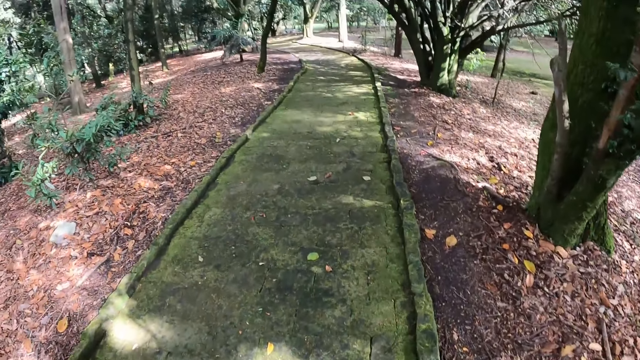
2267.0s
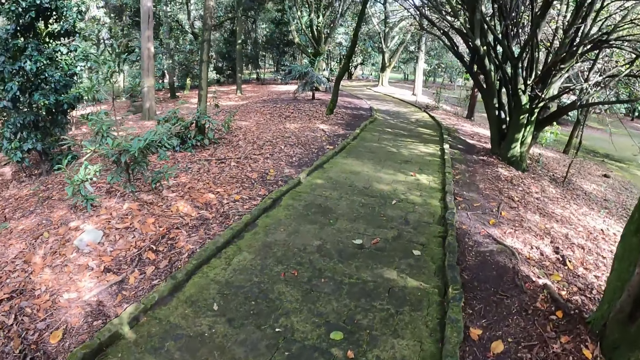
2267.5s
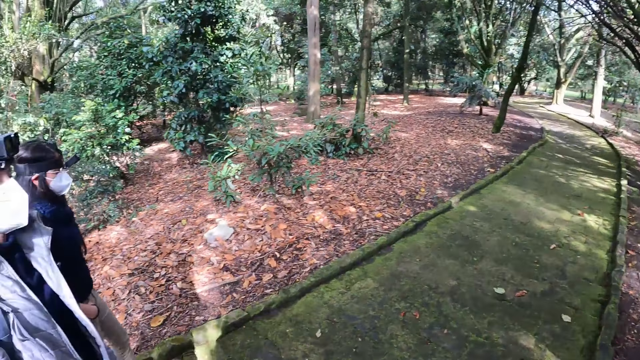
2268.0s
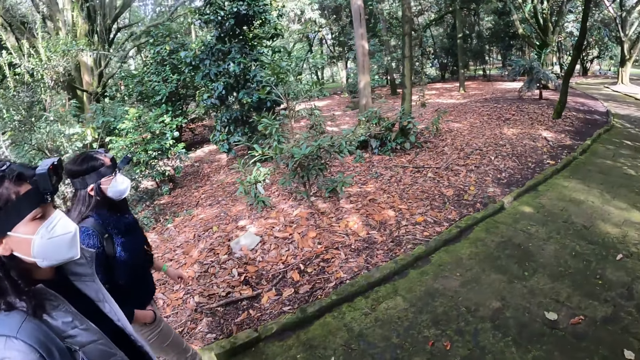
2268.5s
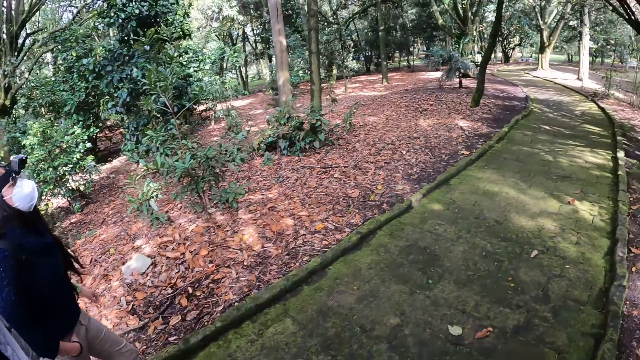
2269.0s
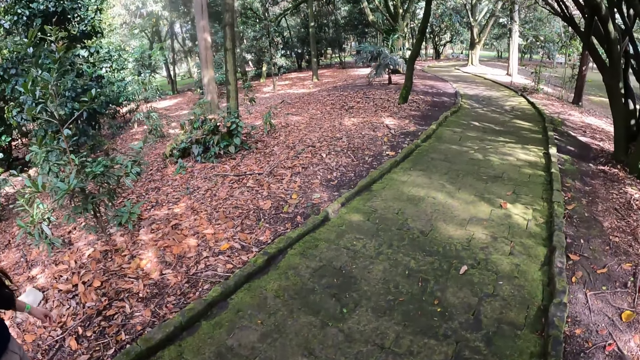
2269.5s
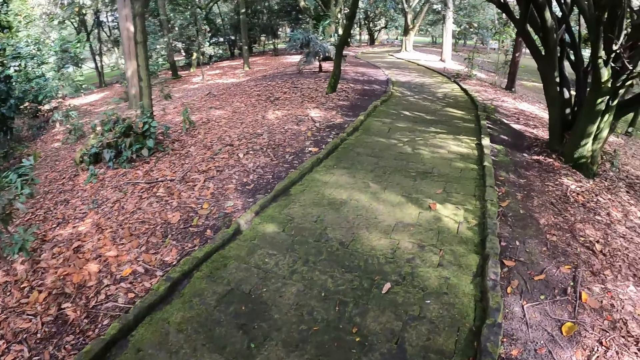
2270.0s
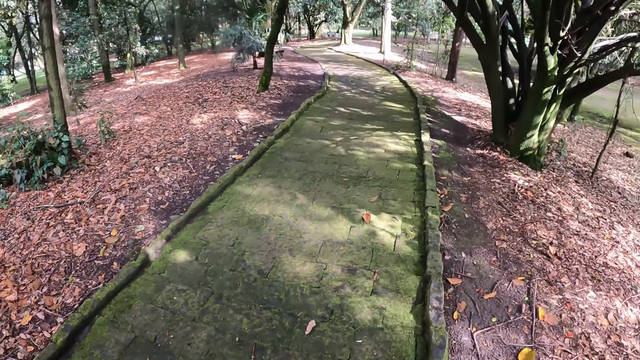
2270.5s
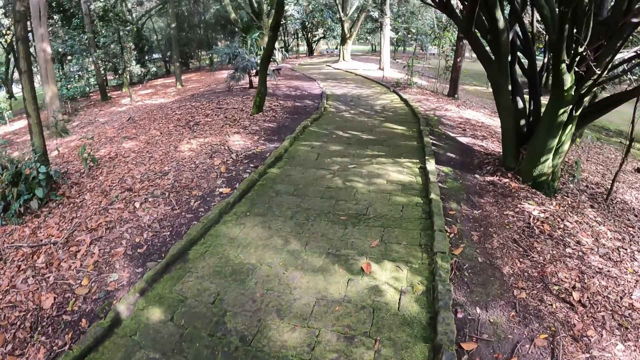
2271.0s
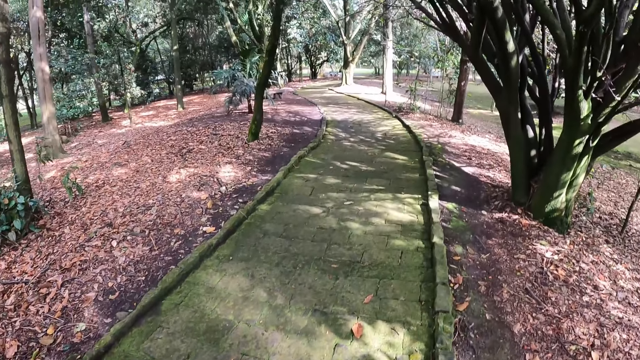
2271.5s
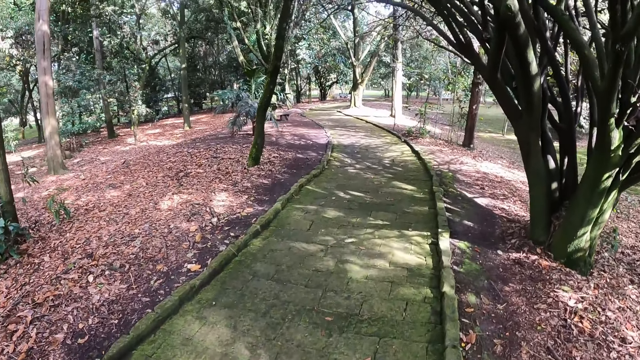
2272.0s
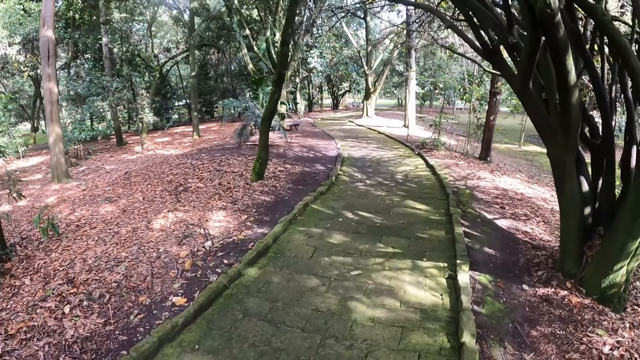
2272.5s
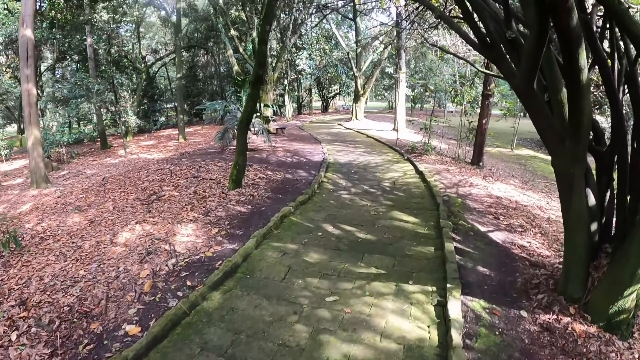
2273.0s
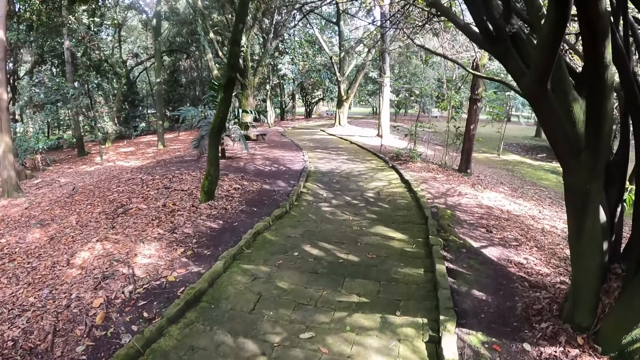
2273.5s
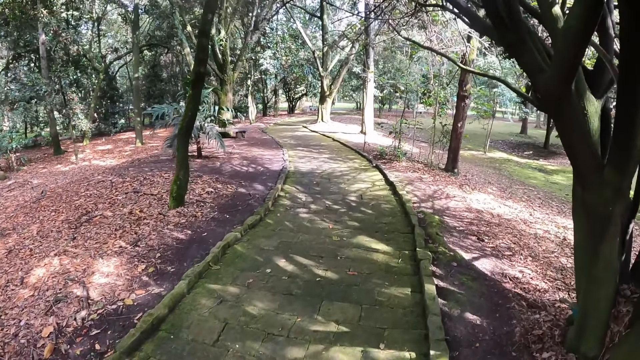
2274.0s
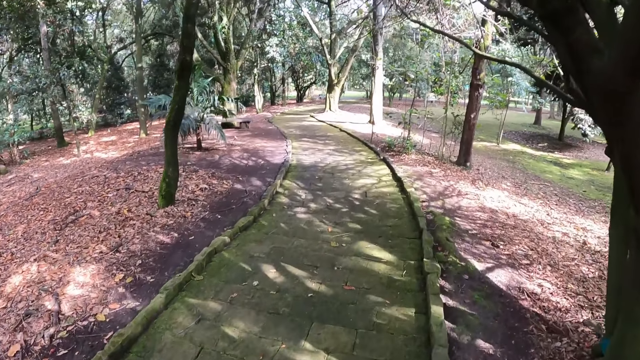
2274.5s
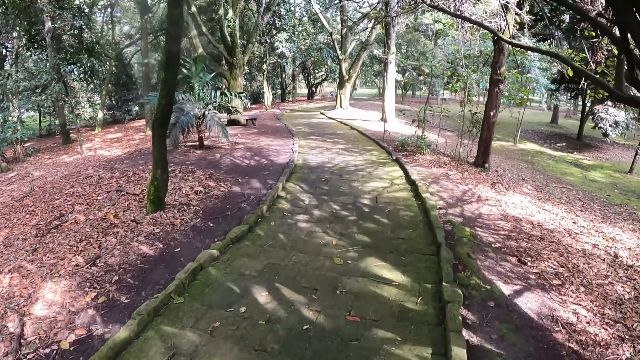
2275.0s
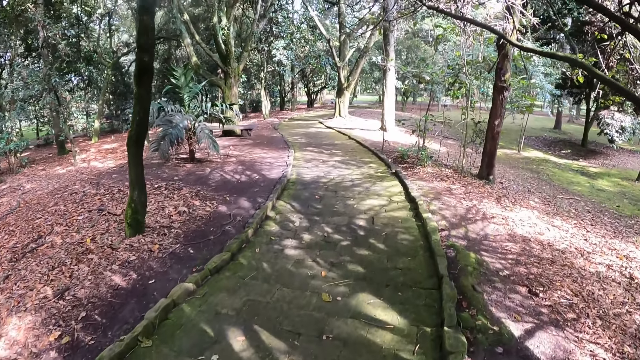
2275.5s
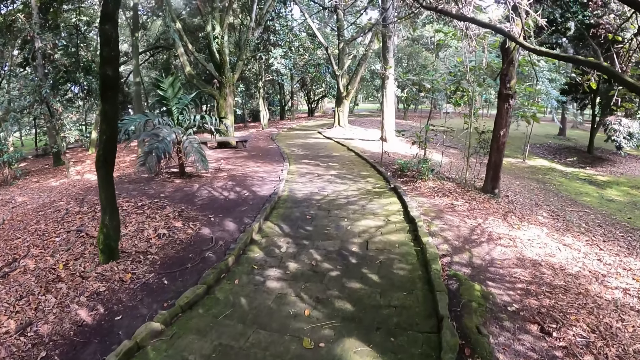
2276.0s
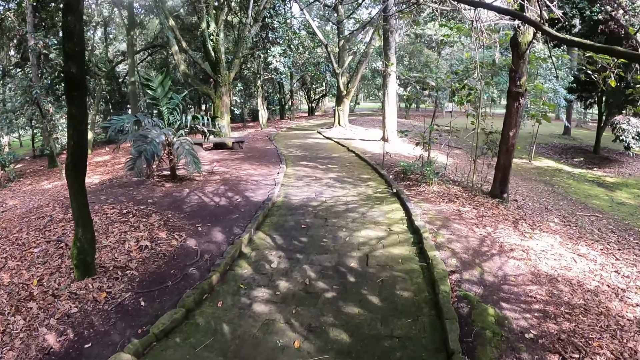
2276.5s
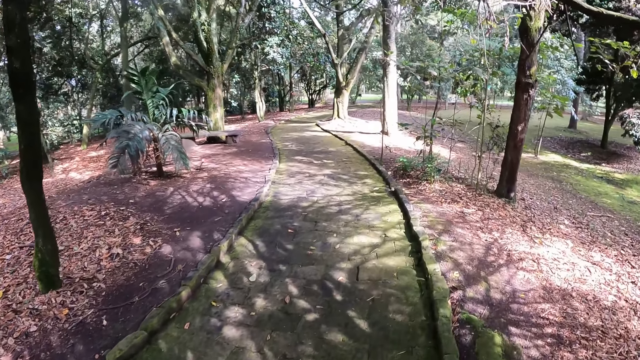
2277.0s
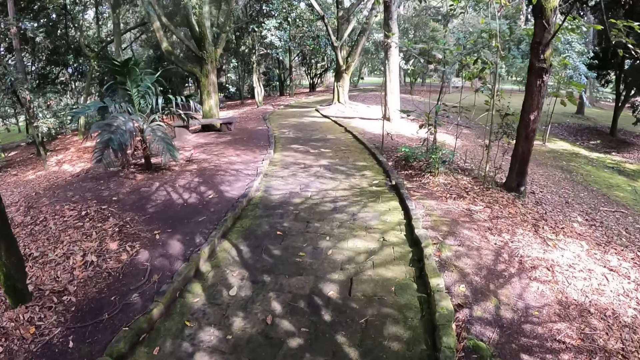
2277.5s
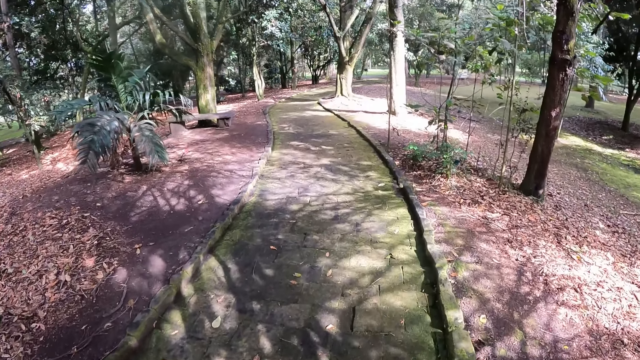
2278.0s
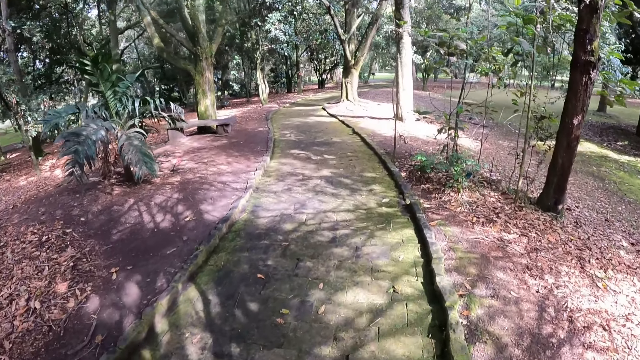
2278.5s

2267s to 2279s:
The camera wearer looks at the person and the other person. They look at the pathway.

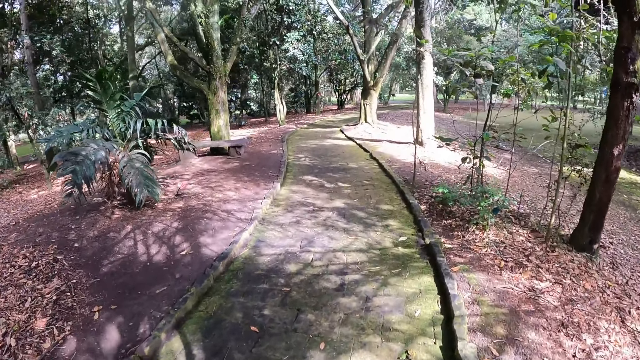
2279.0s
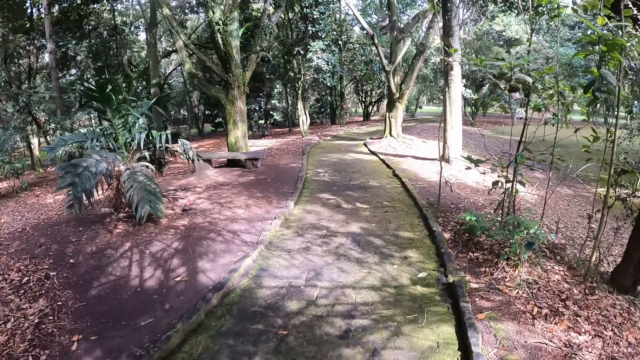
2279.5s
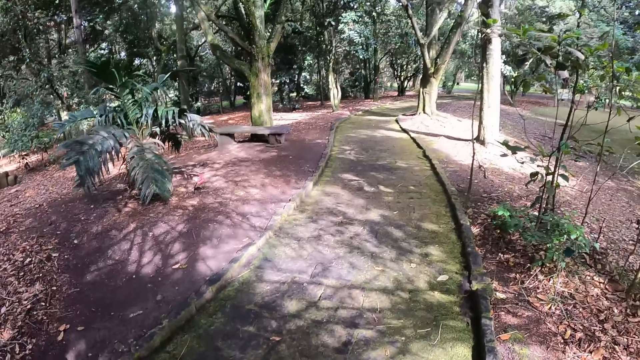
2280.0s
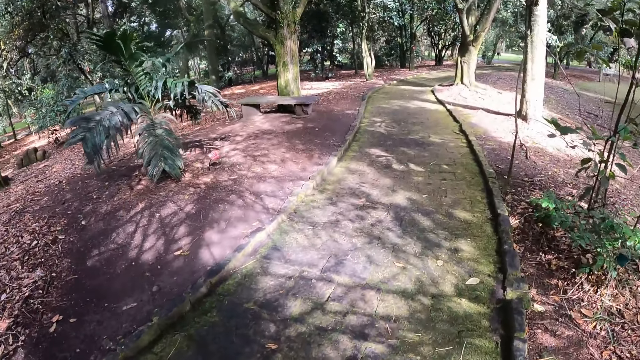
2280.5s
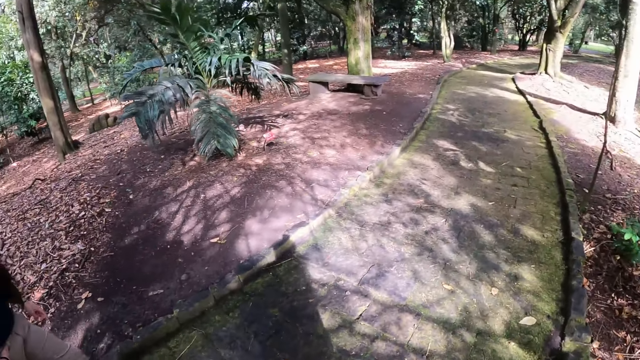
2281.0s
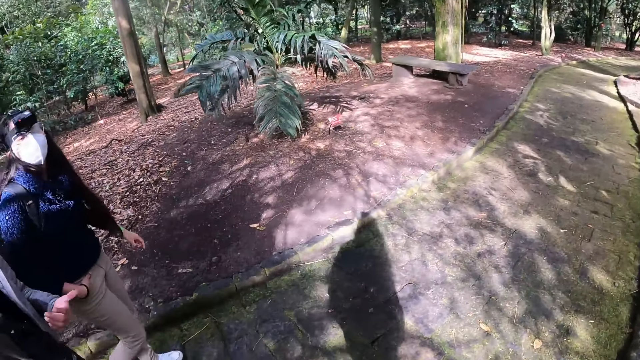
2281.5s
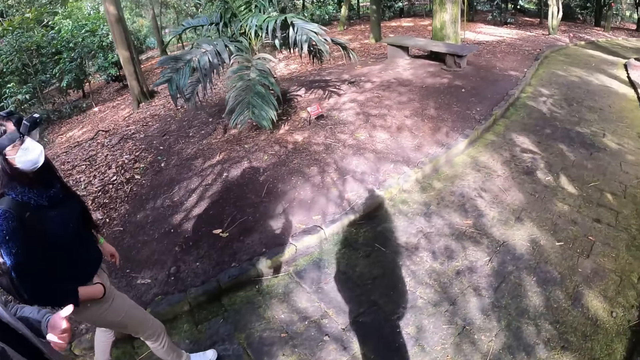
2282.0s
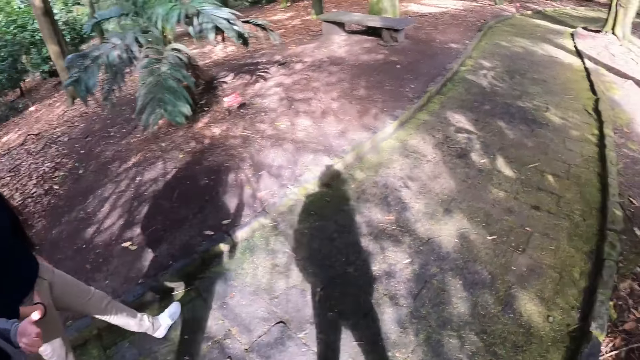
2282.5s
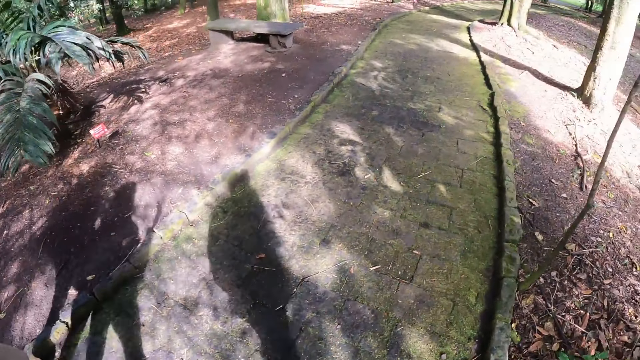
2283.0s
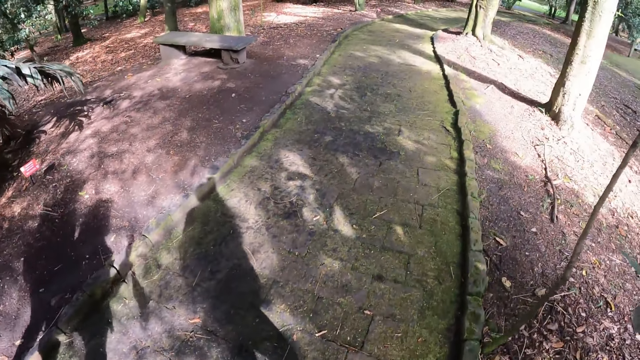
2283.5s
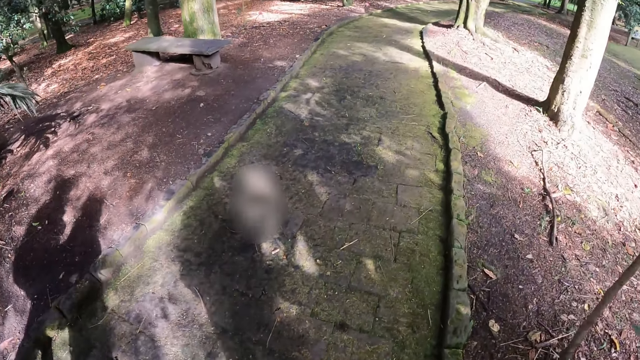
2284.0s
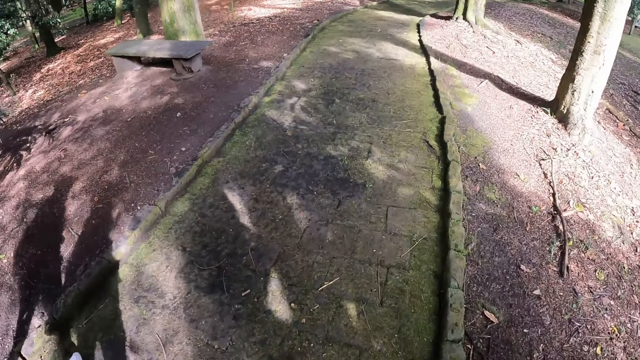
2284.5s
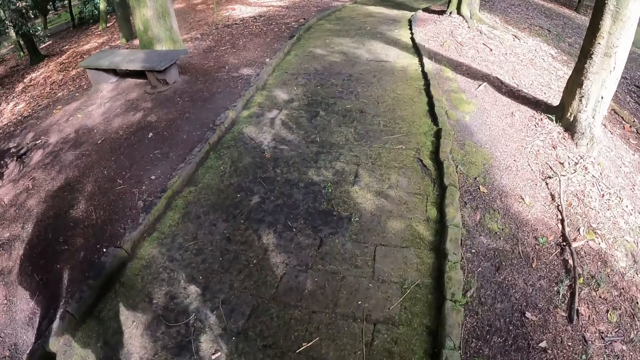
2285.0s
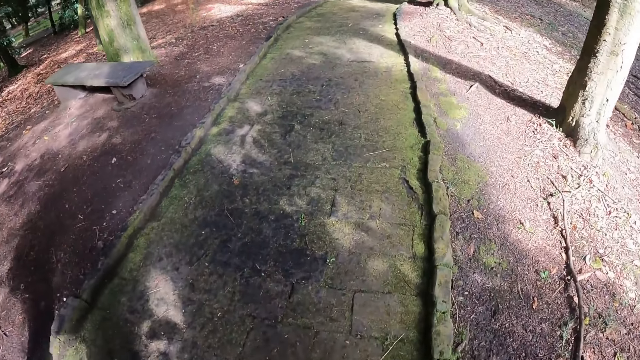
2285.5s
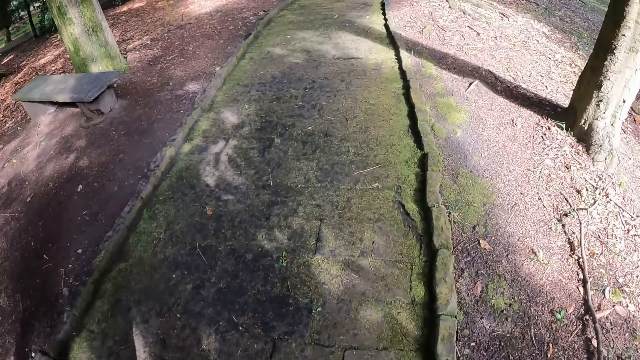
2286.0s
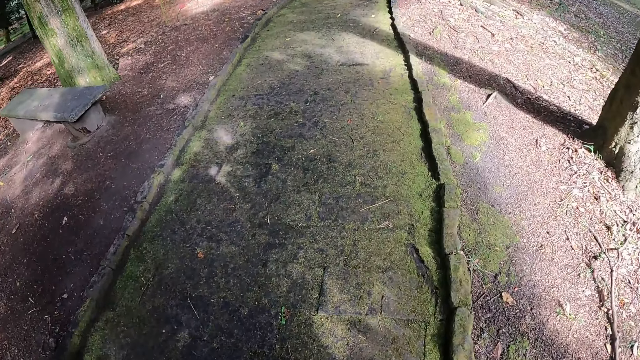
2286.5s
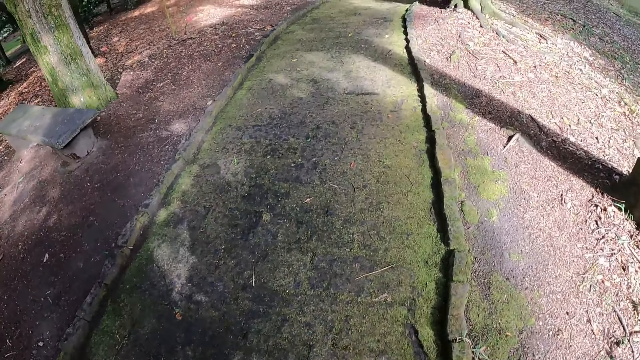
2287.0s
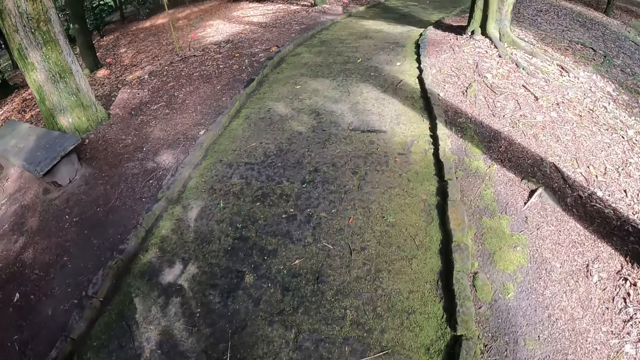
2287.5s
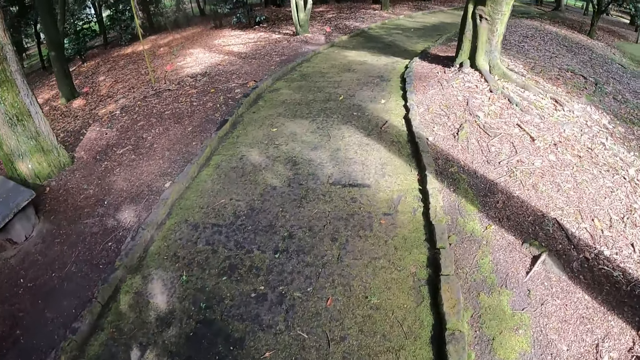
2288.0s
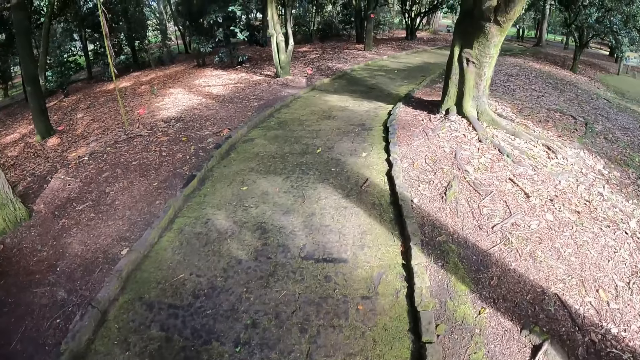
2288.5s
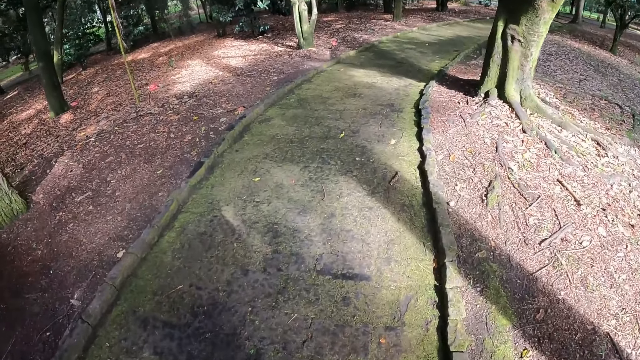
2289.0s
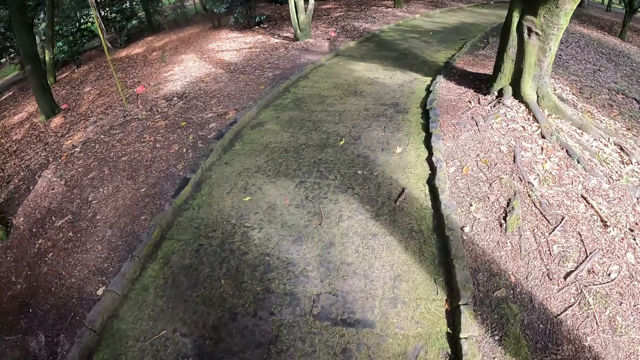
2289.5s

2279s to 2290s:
The camera wearer looks at the seat under the tree. They look on the pathway.
